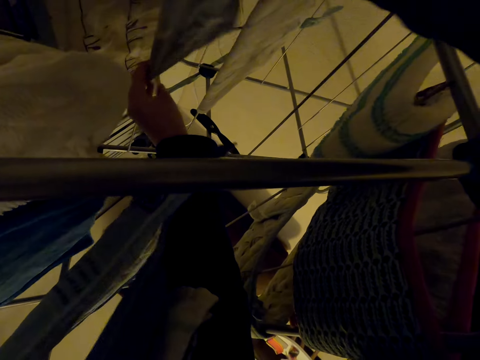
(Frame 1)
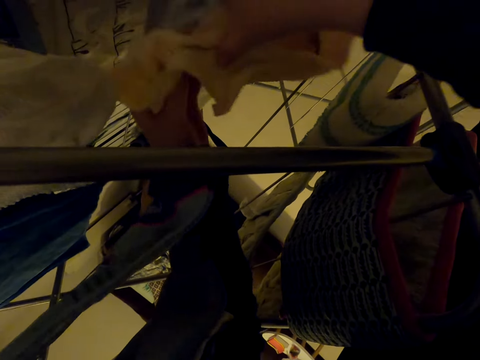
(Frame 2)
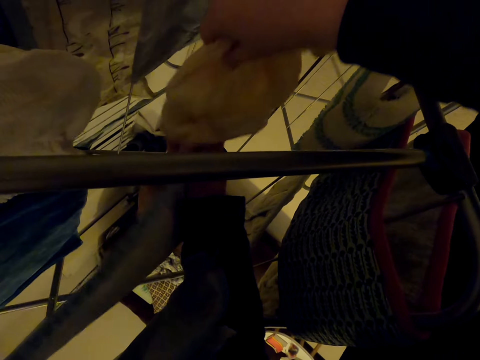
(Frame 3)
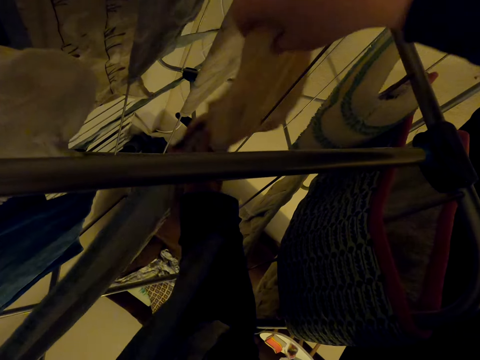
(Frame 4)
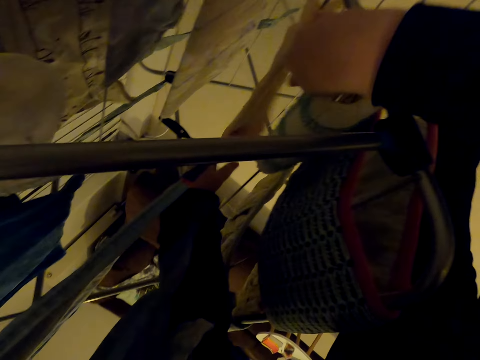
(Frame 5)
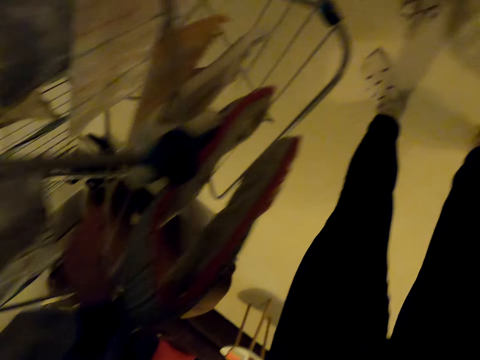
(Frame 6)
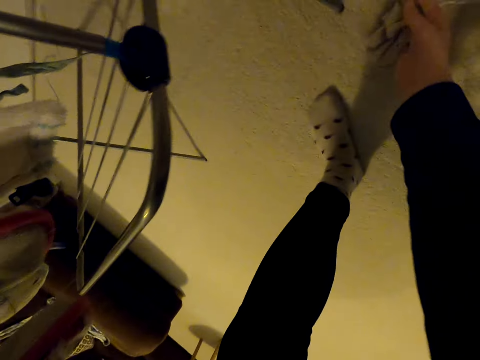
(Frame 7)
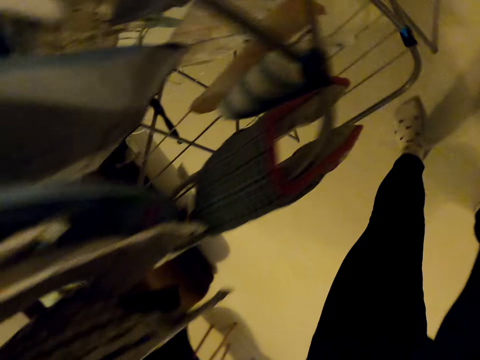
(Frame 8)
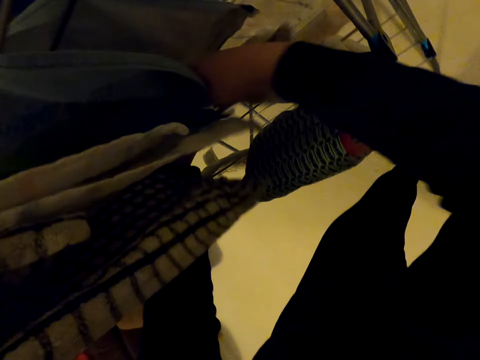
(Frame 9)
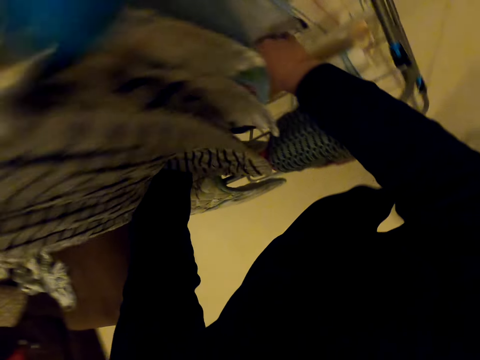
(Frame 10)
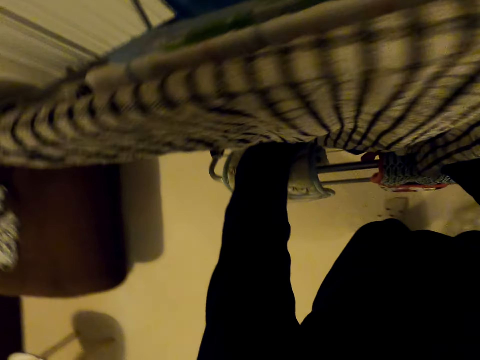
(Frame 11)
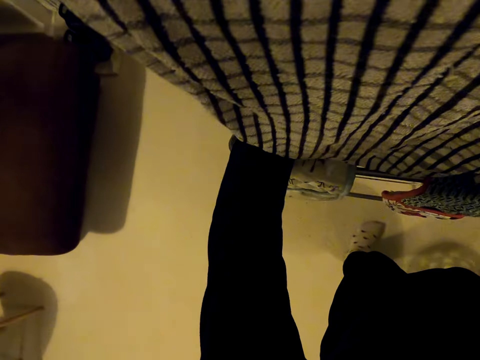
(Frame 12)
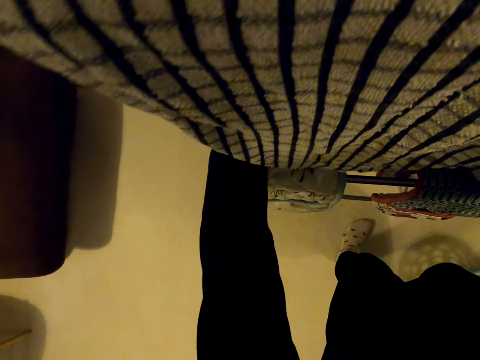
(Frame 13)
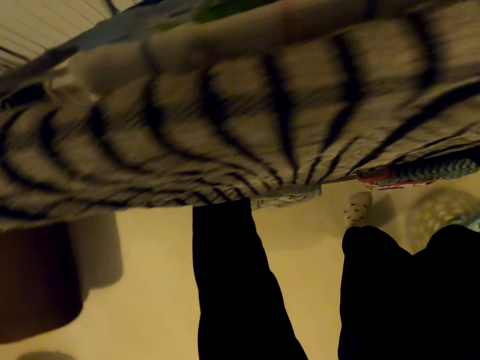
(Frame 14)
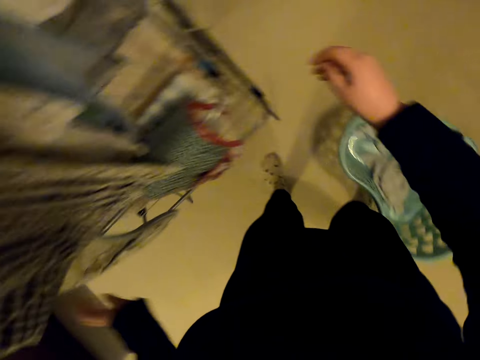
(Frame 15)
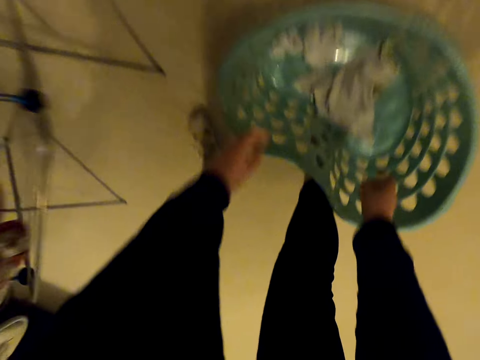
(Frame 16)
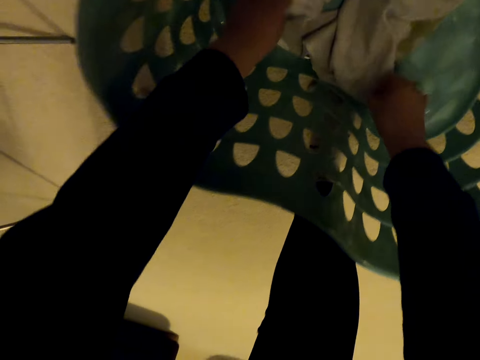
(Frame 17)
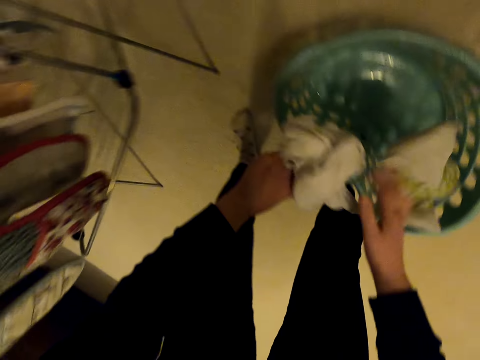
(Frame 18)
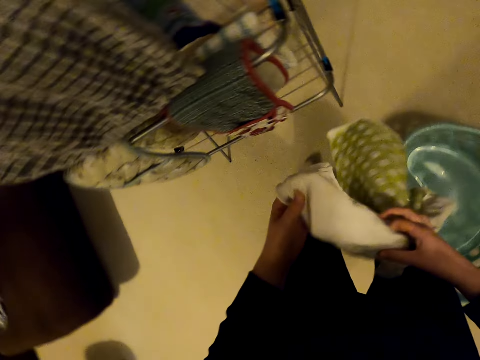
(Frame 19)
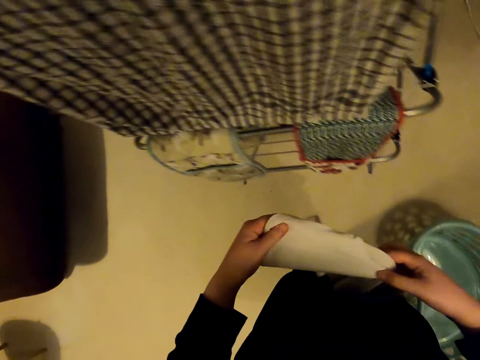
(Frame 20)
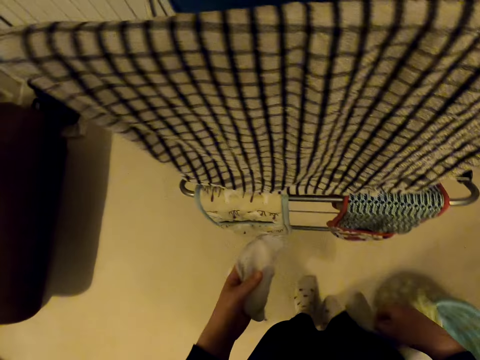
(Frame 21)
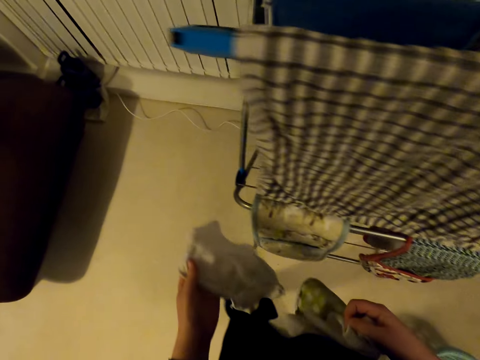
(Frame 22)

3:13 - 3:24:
The camera wearer hangs the cloth on the cloth dryer. They take the cloth on the floor and hang the cloth on the cloth dryer. They take clothes in the laundry basket.

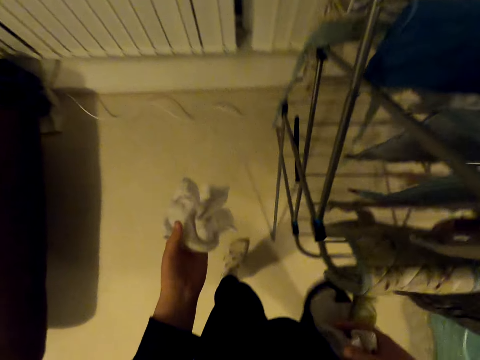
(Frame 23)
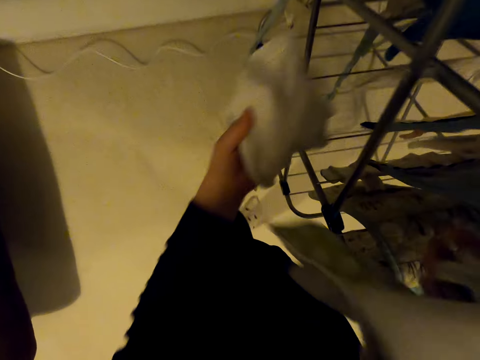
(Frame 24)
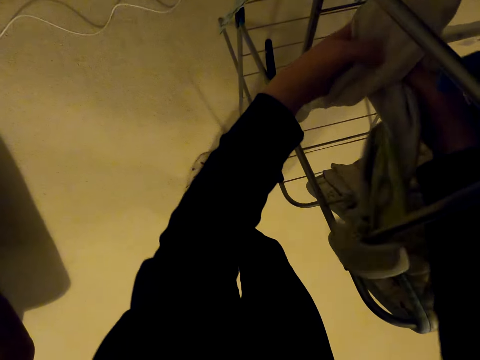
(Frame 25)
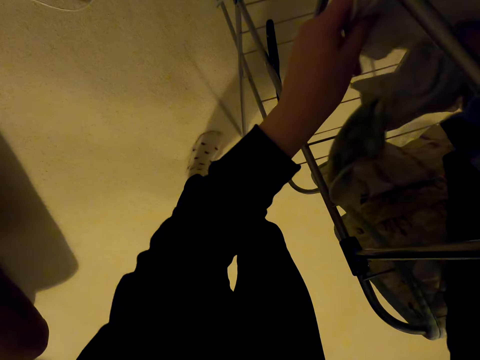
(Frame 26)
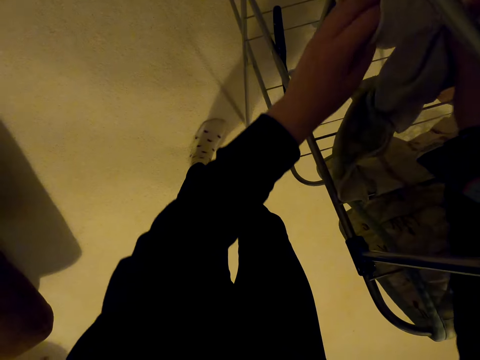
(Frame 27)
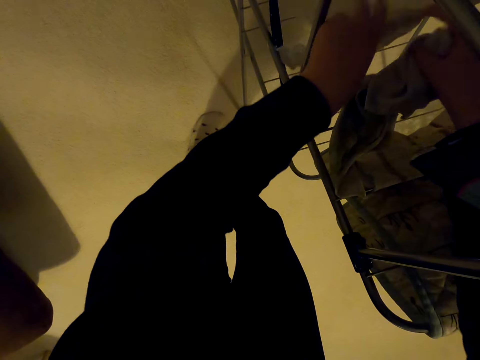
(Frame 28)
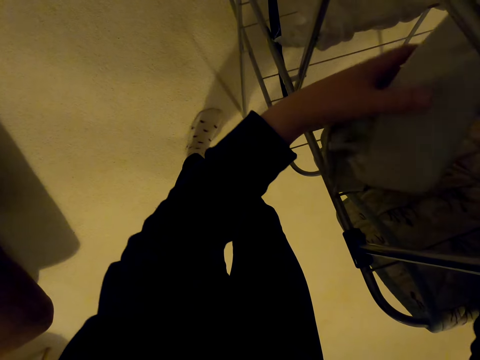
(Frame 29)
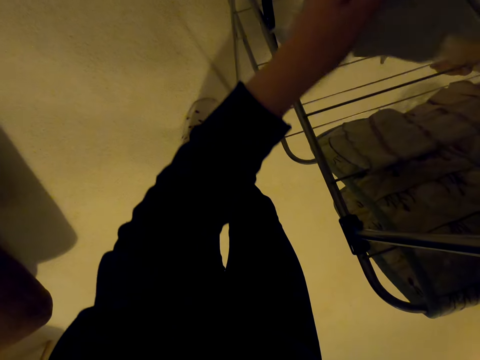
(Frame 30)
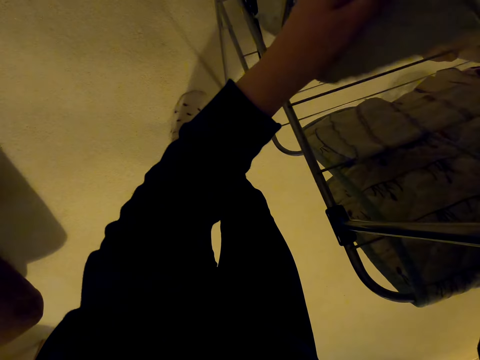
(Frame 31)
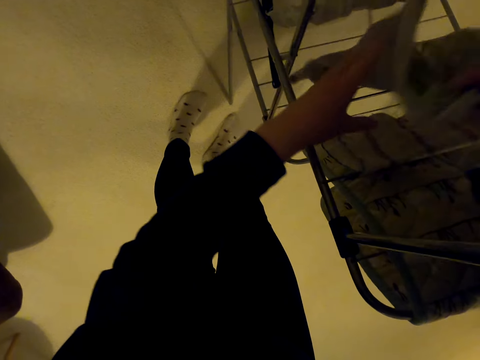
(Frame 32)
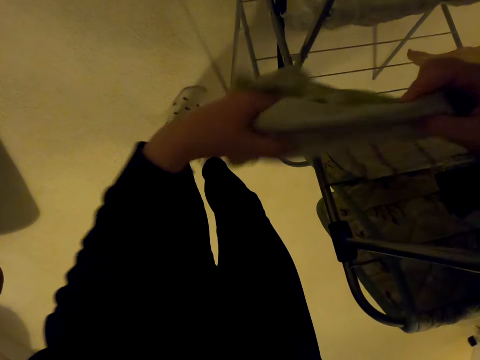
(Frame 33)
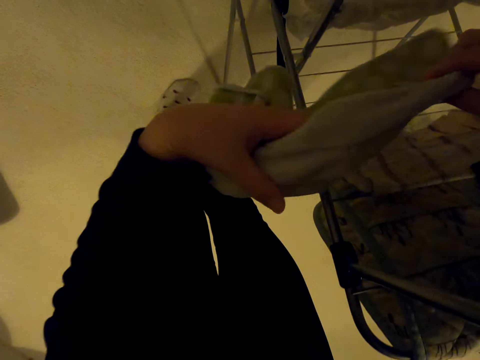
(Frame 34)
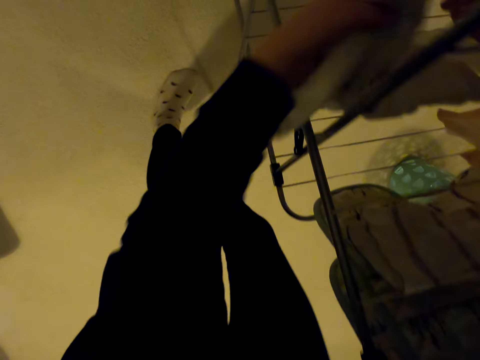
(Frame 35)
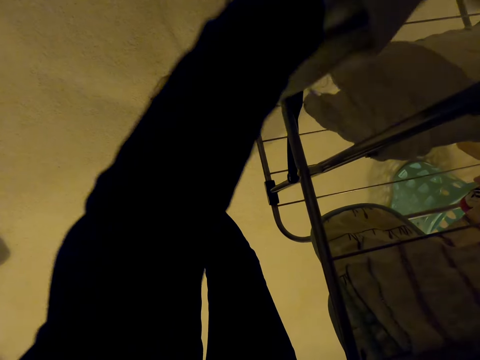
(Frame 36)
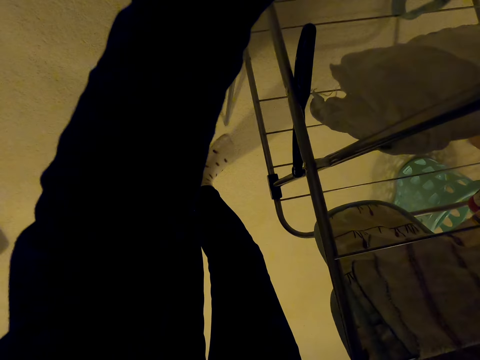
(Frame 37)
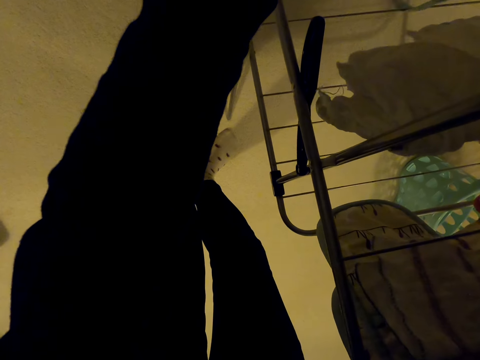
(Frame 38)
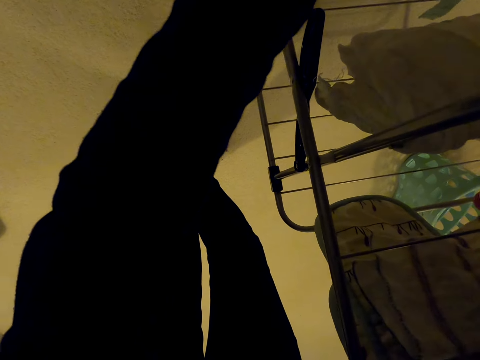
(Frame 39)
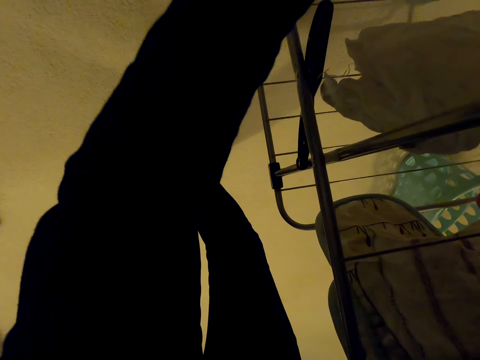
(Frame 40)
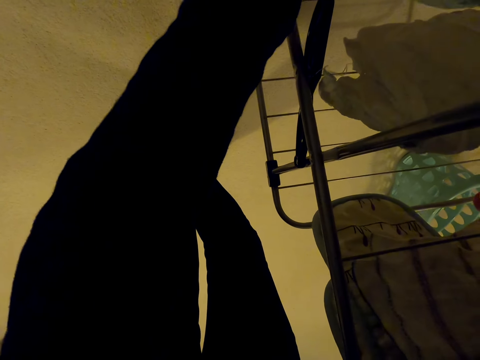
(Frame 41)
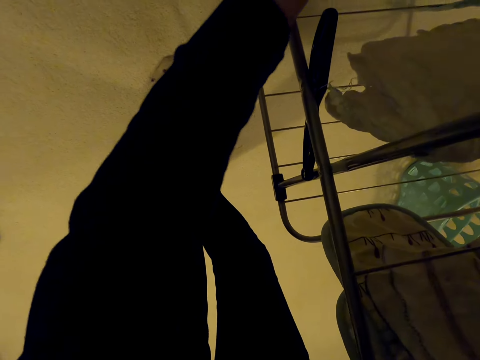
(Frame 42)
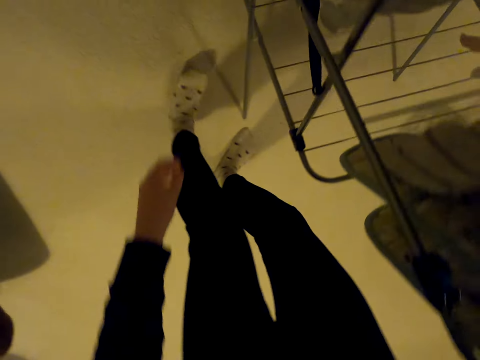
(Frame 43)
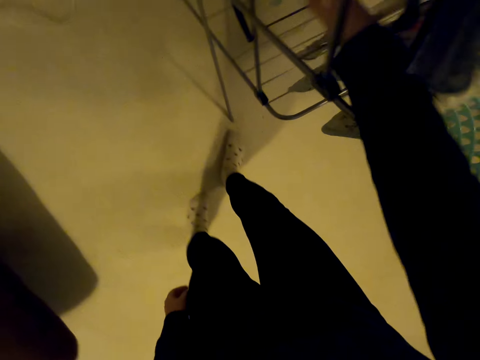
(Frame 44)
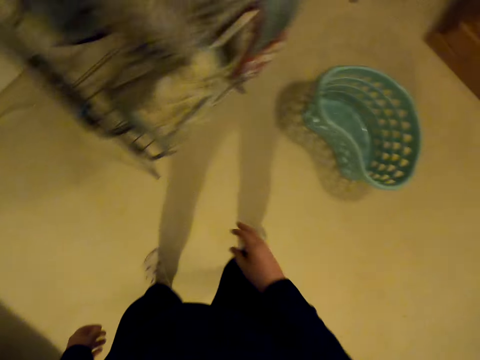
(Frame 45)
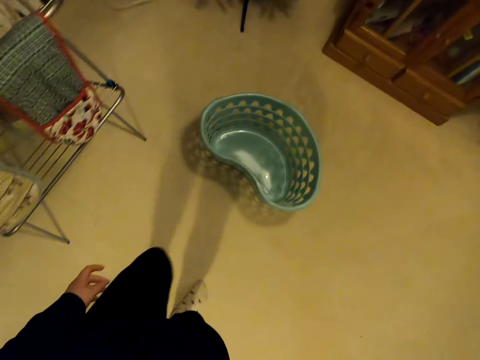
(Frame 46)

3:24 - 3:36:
The camera wearer moves around. They hang the cloth on the cloth dryer. They push a laundry basket and move around.
